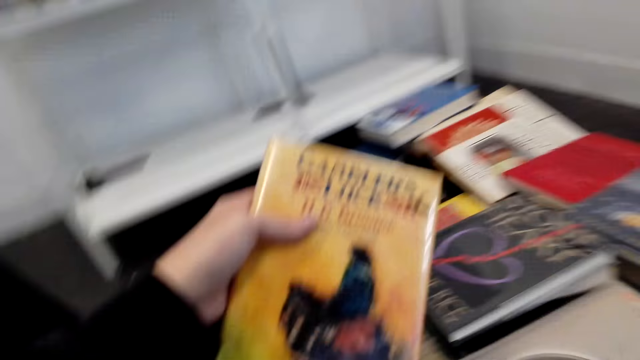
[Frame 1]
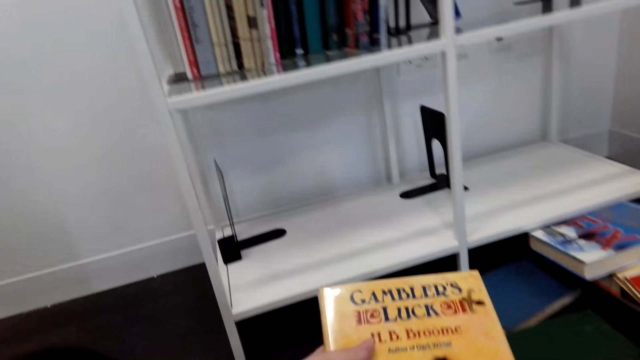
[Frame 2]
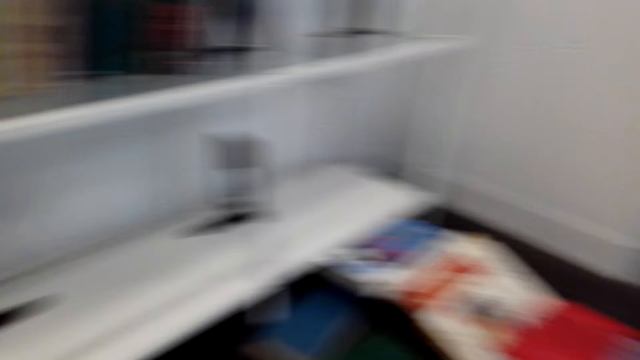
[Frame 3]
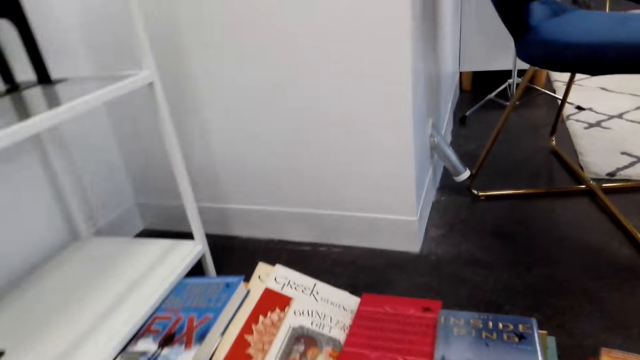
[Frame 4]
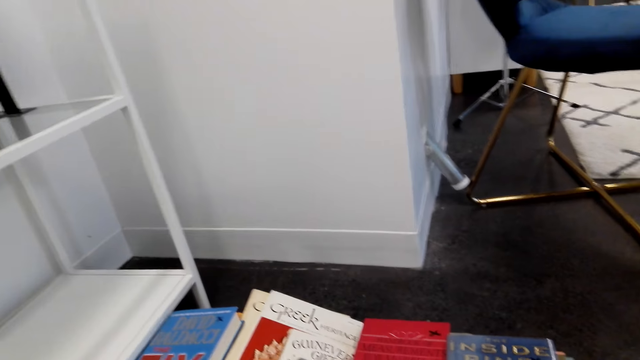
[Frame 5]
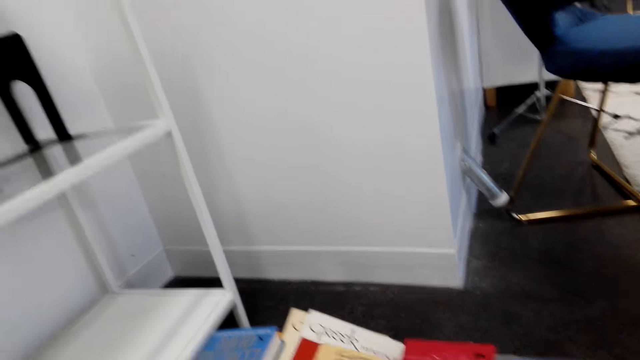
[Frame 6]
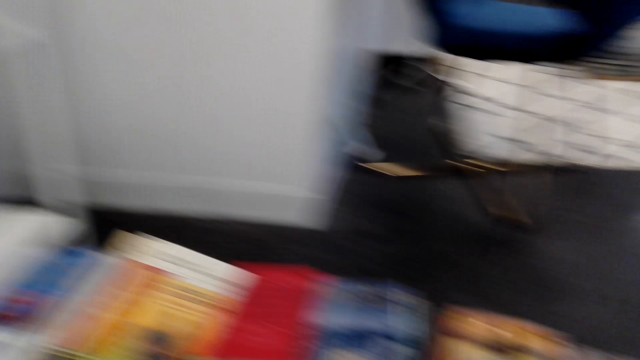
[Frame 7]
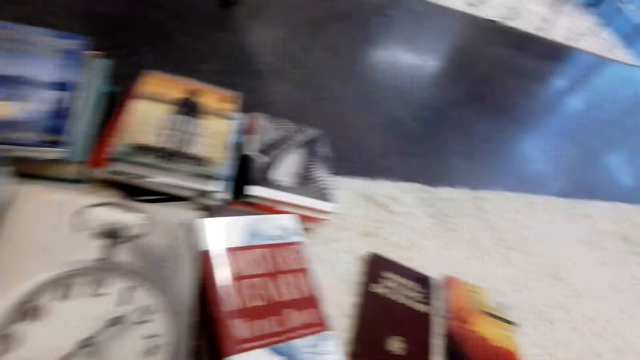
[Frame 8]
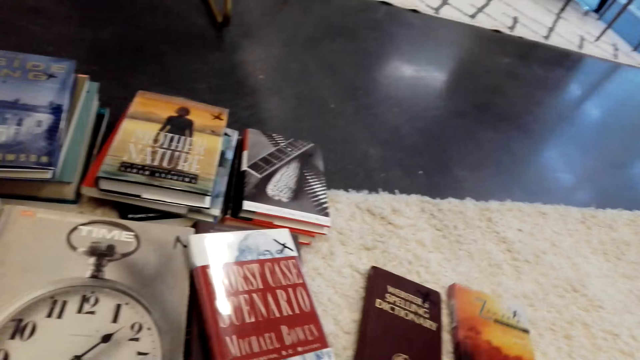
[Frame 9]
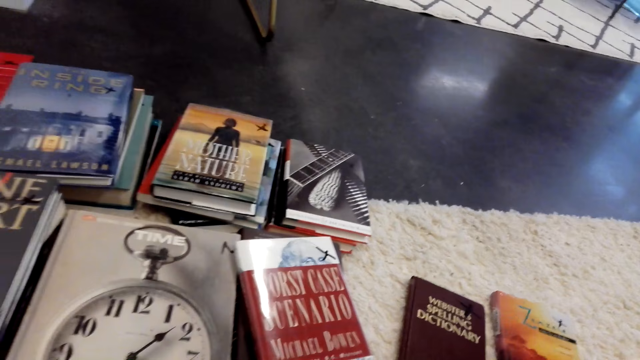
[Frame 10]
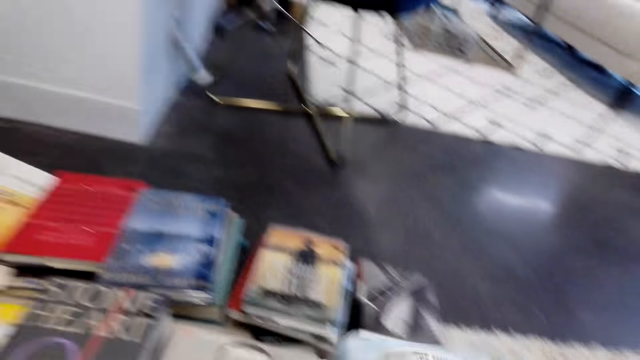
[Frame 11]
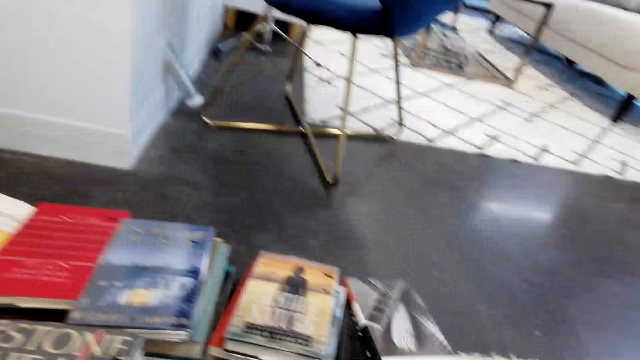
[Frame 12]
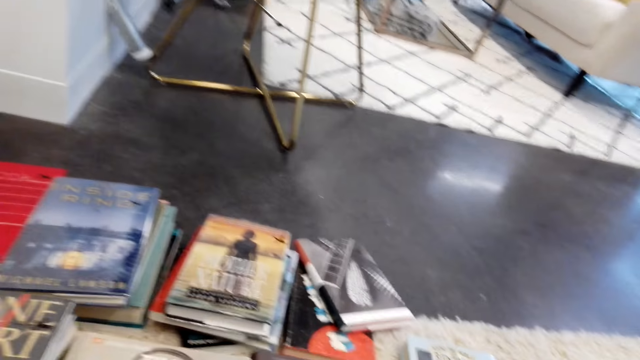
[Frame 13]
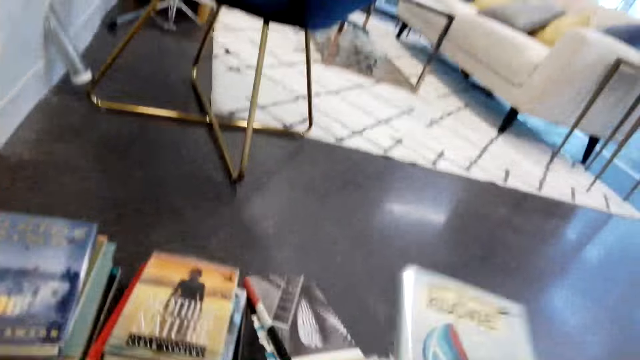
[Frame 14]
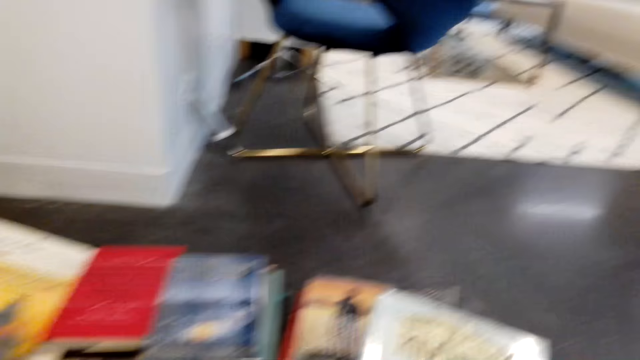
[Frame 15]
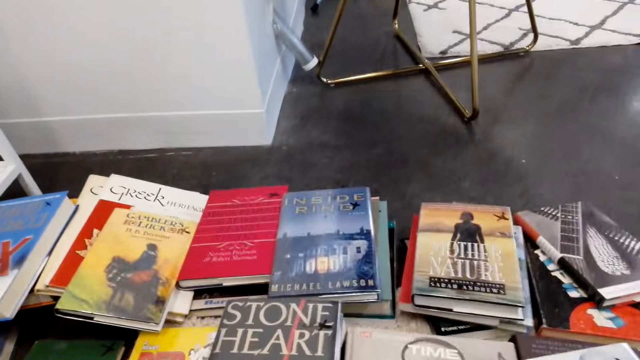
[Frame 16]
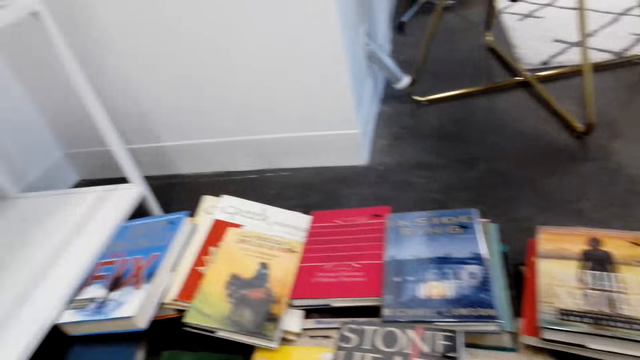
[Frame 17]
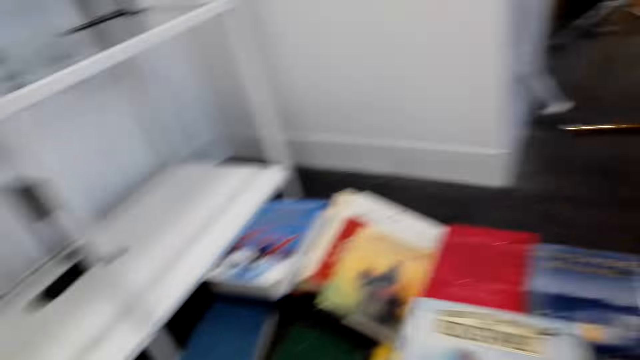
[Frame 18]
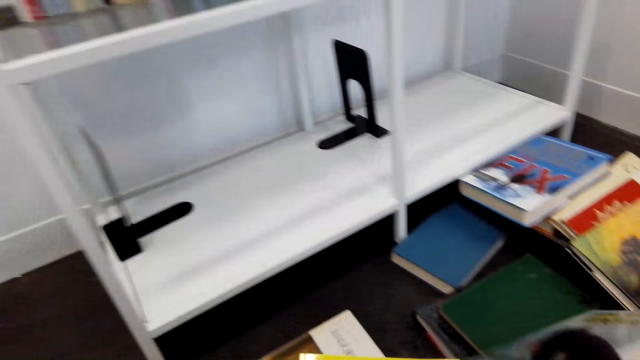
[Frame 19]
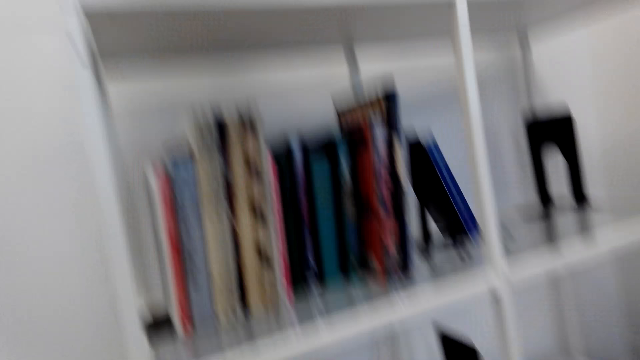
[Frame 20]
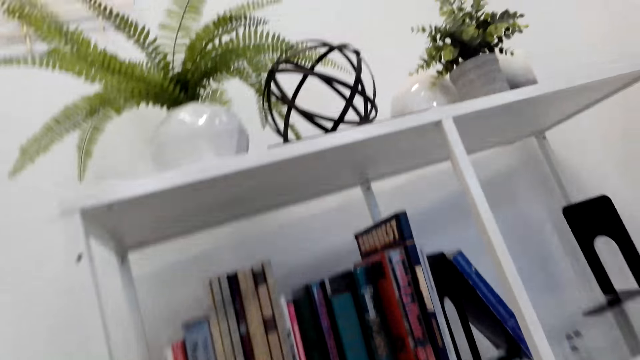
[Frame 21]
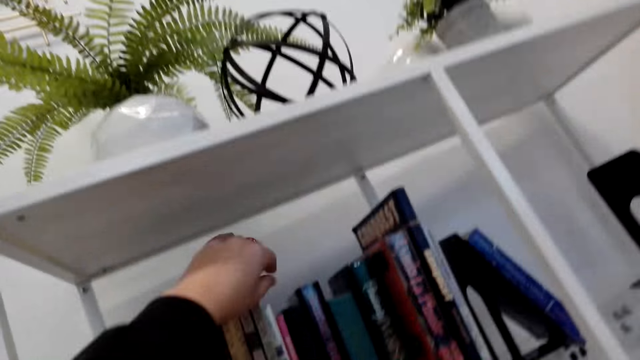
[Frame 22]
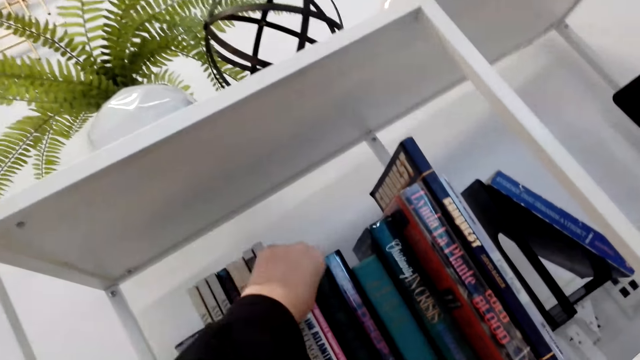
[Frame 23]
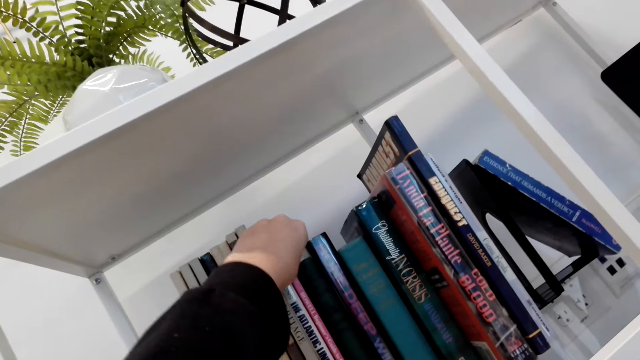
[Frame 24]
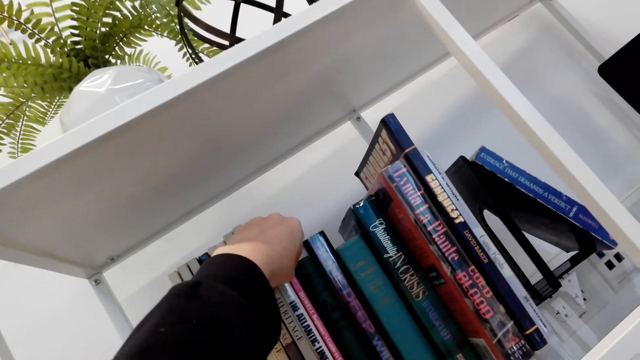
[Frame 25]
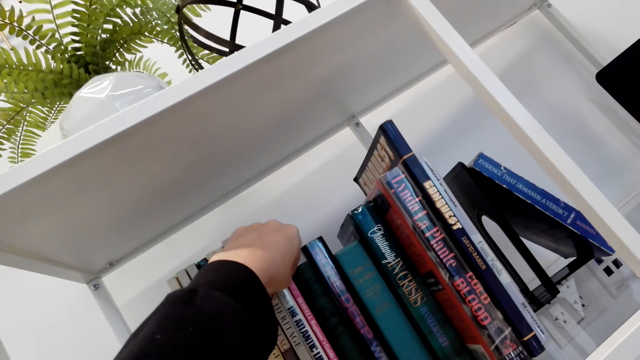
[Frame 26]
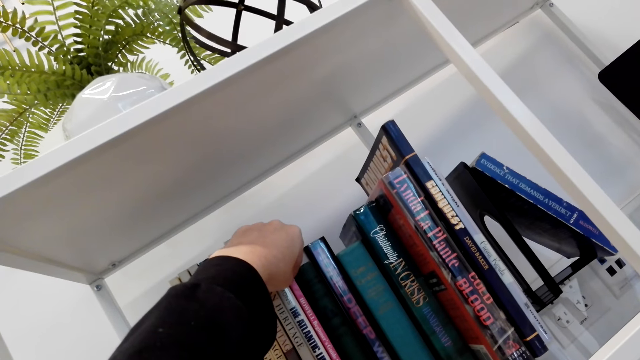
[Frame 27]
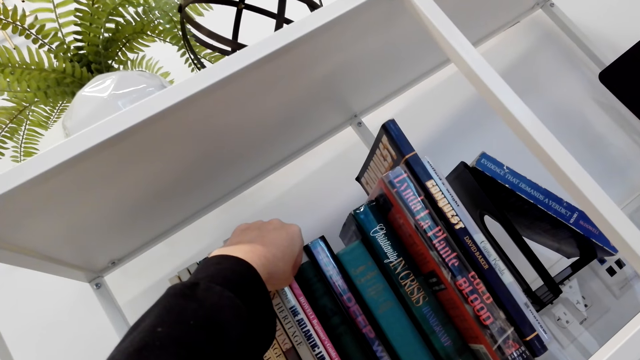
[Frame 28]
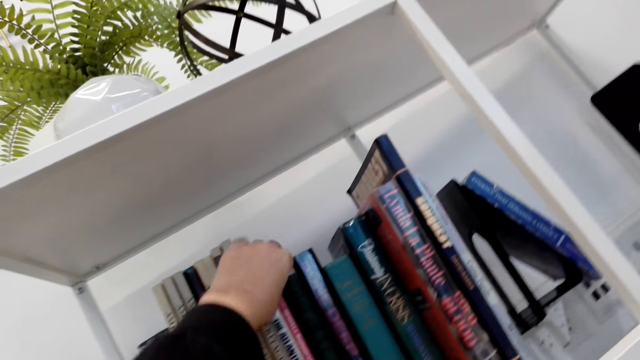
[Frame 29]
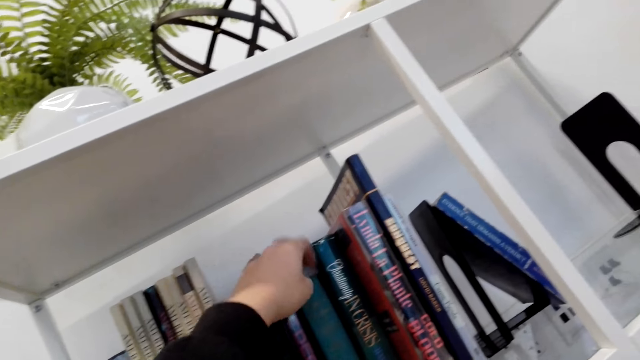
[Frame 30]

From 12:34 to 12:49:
The camera wearer picks up a book on the floor. They arrange the books on the shelf.

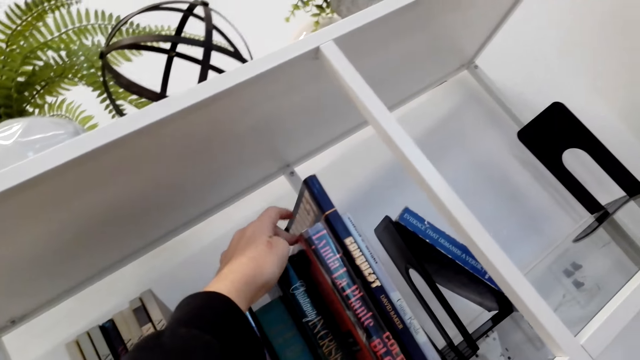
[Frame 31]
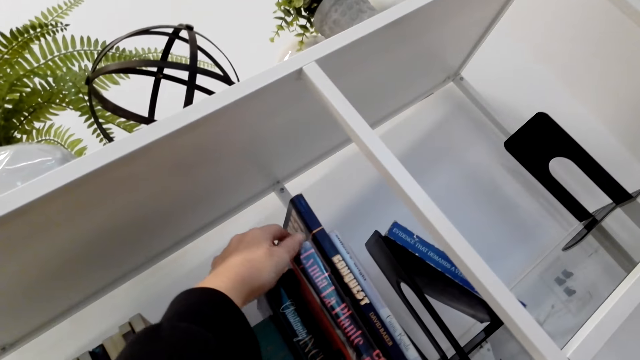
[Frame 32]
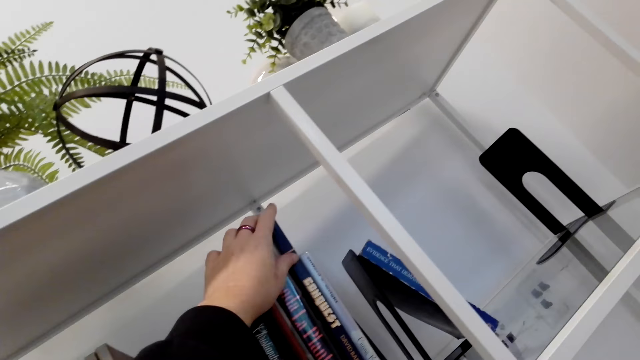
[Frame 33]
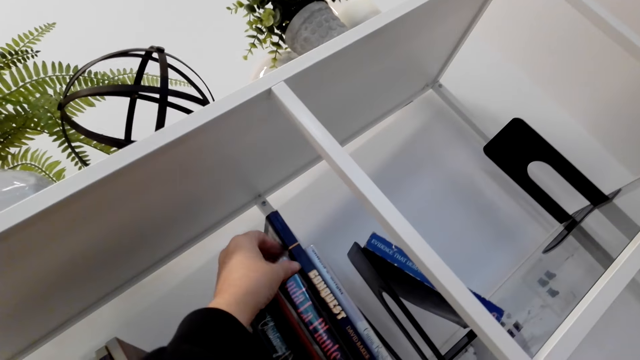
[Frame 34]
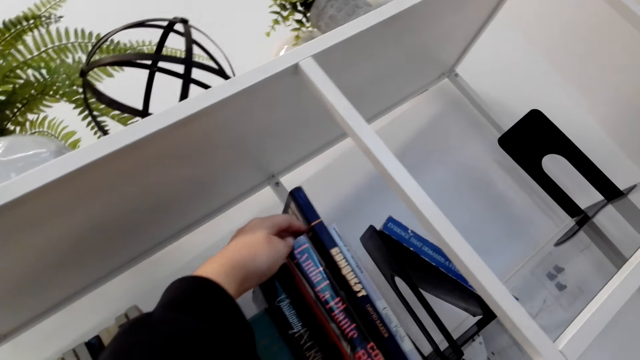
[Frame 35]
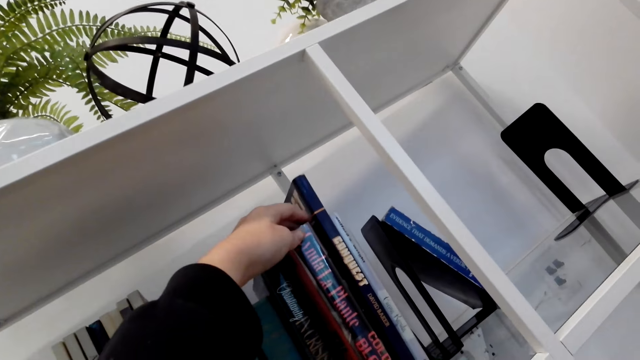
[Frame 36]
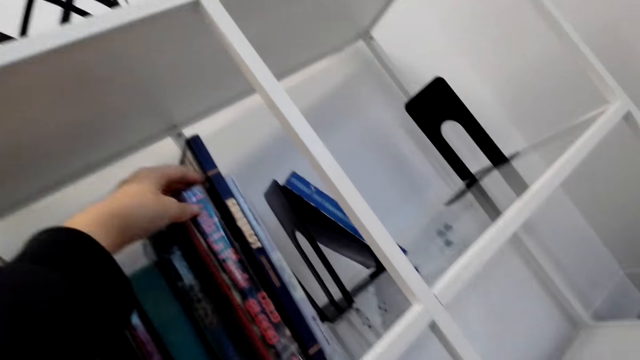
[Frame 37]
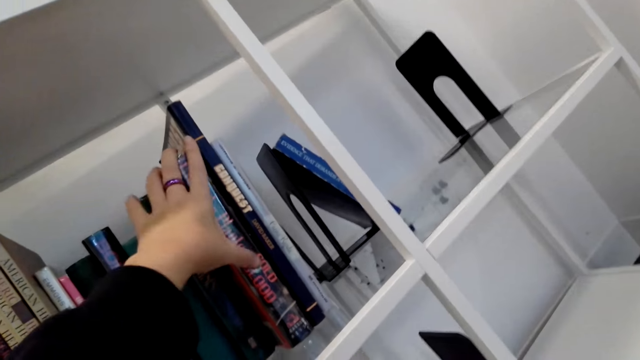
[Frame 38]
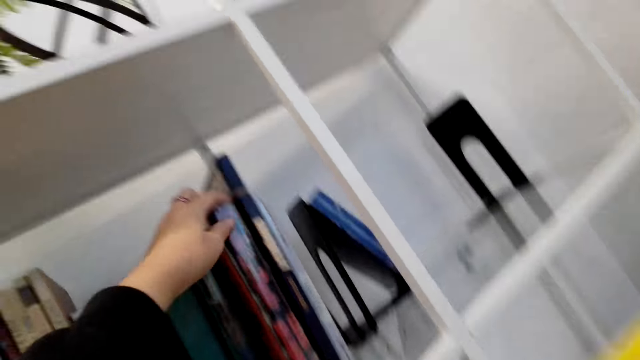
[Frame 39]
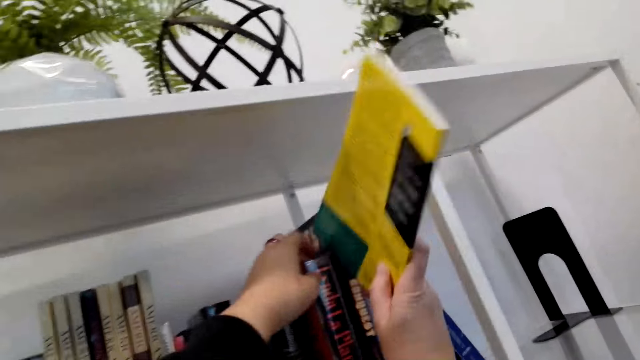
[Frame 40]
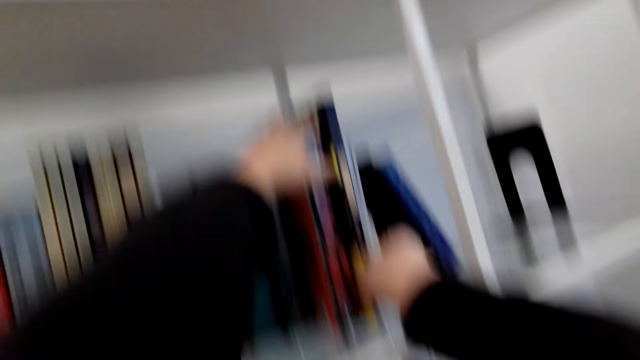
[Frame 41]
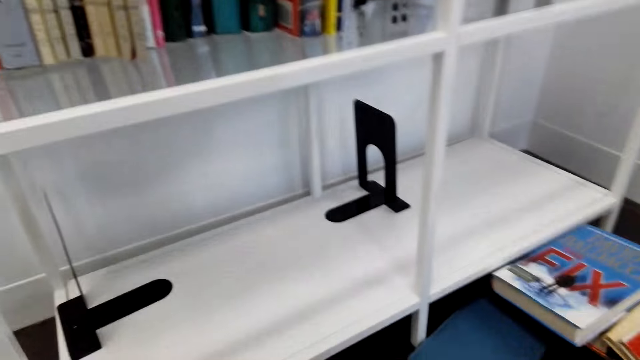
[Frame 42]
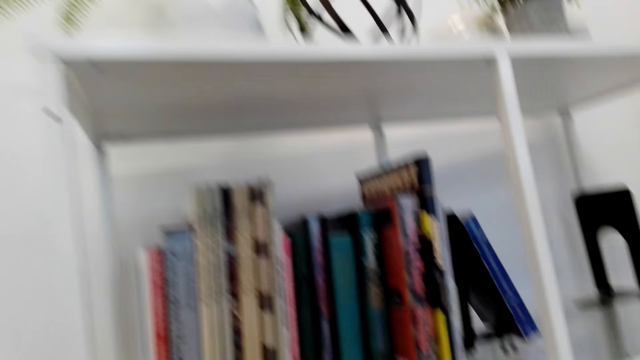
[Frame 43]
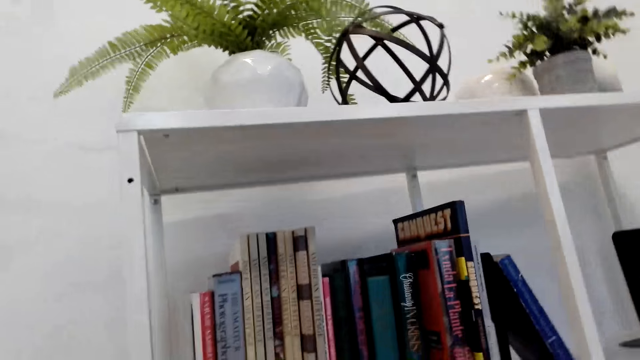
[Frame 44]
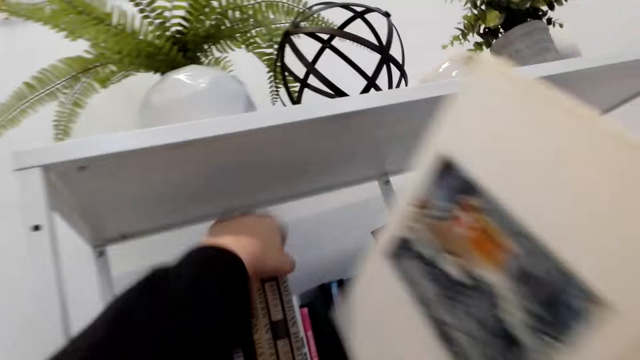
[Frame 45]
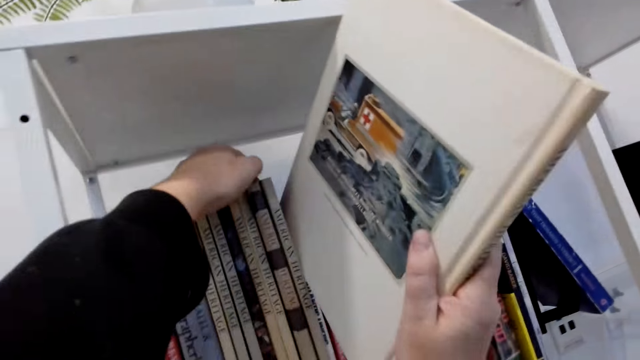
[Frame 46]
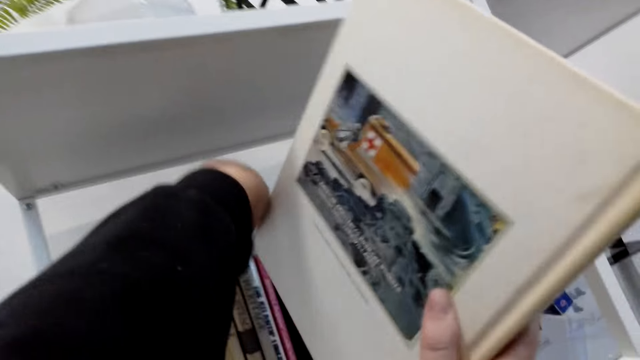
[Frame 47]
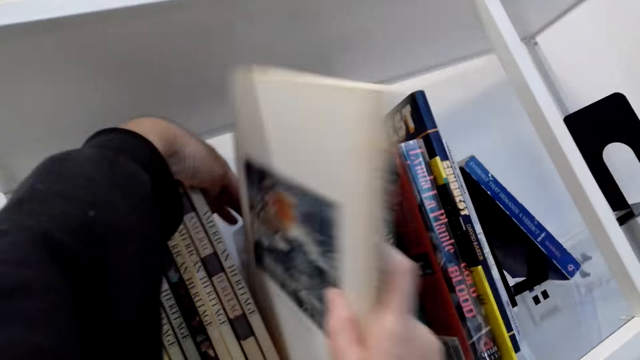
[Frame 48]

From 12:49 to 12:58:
The camera wearer puts a book on the shelf. They arrange the books on the shelf. They put a book on the shelf again.
